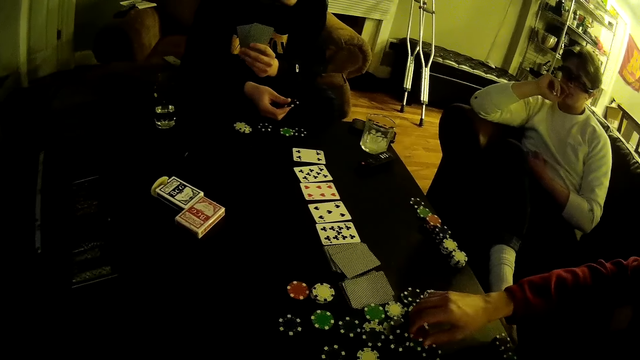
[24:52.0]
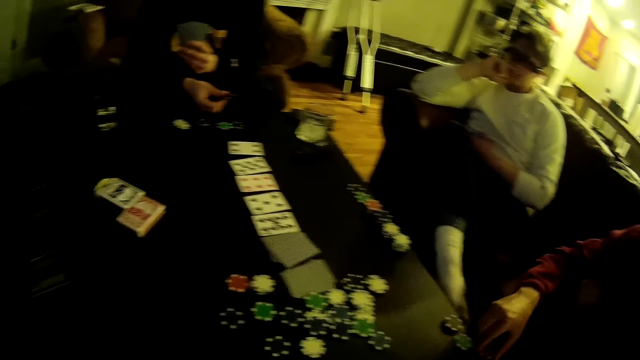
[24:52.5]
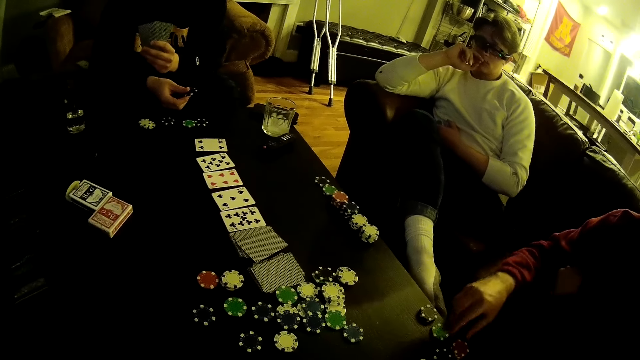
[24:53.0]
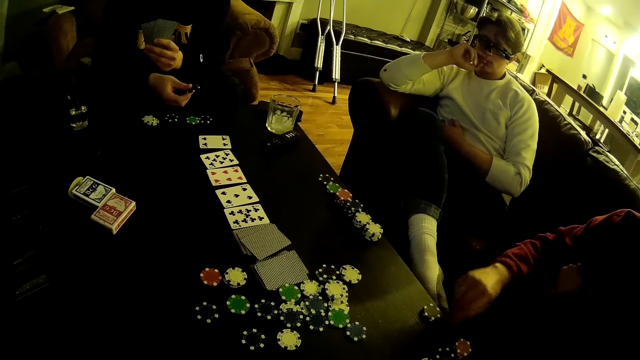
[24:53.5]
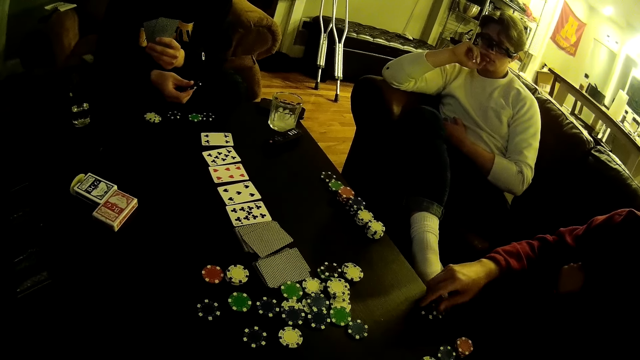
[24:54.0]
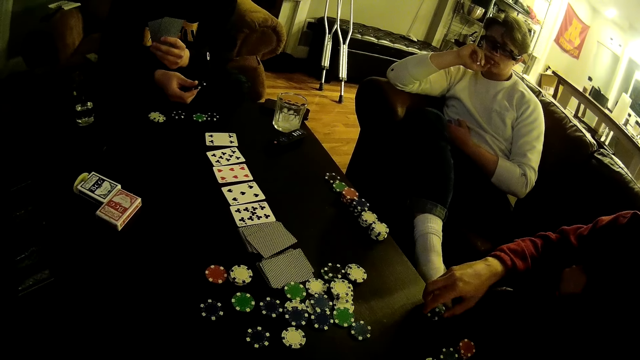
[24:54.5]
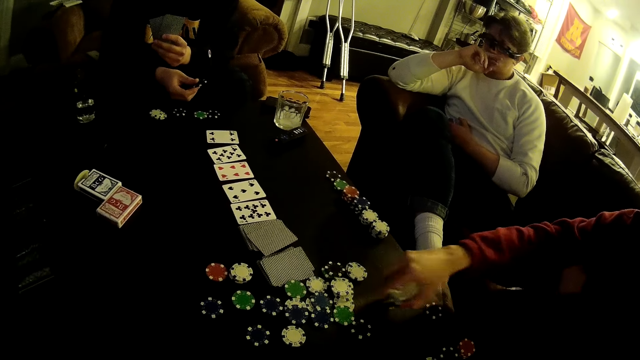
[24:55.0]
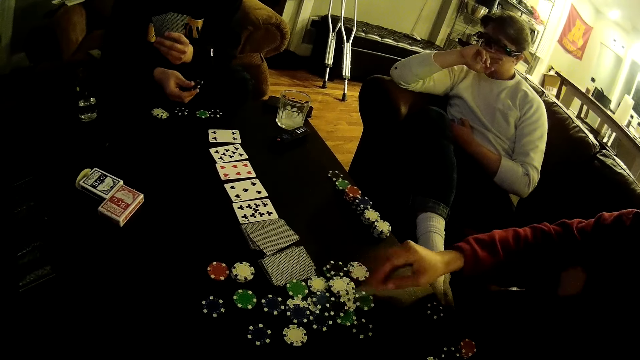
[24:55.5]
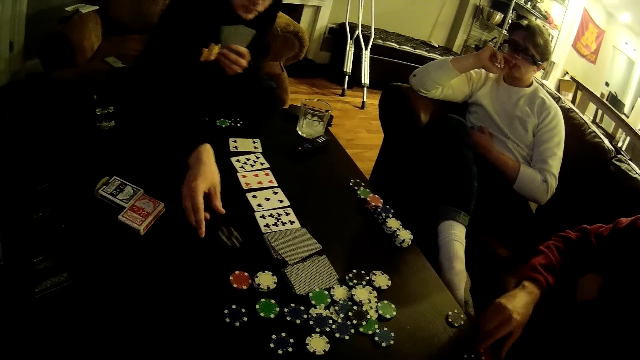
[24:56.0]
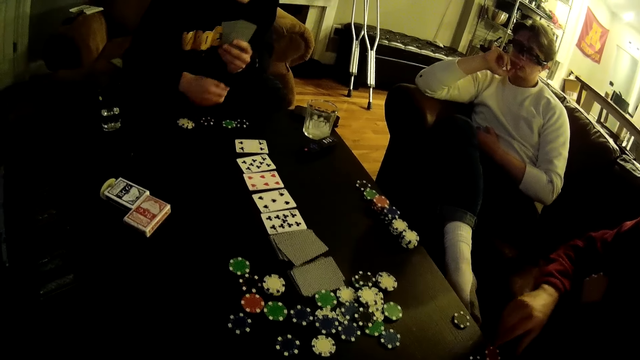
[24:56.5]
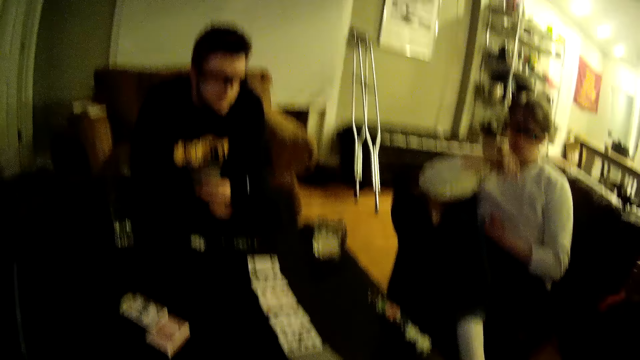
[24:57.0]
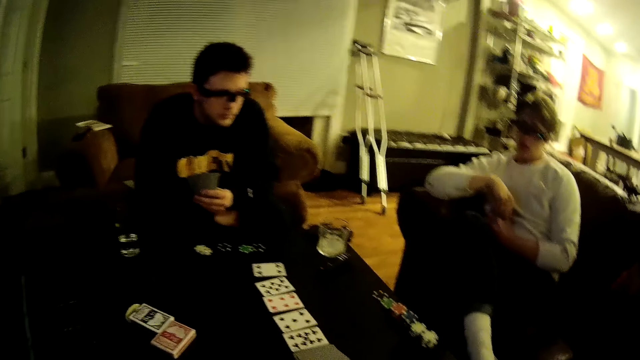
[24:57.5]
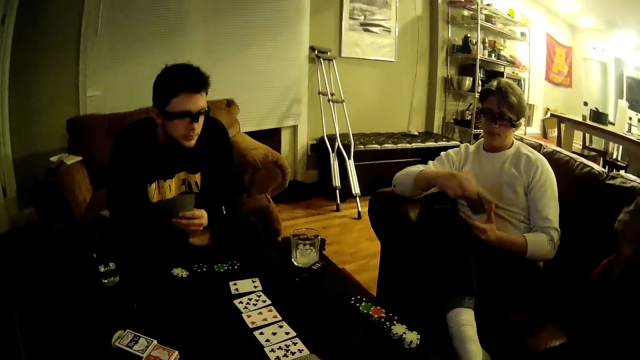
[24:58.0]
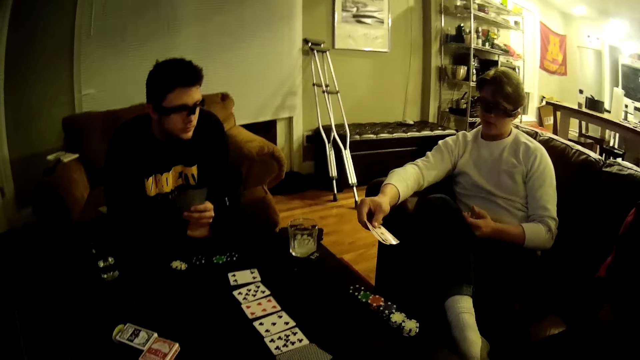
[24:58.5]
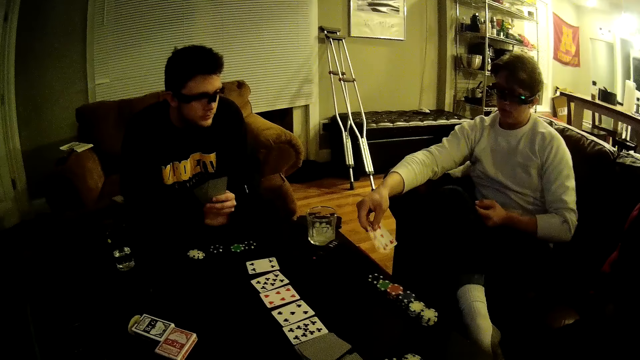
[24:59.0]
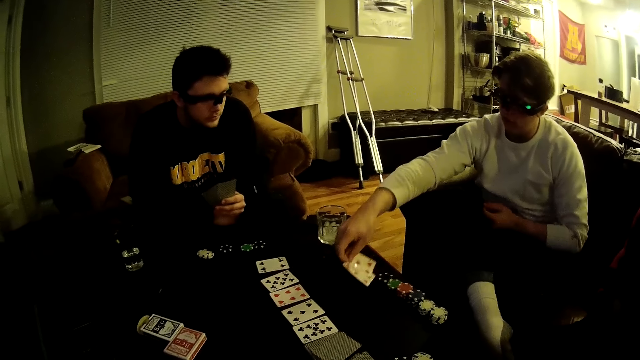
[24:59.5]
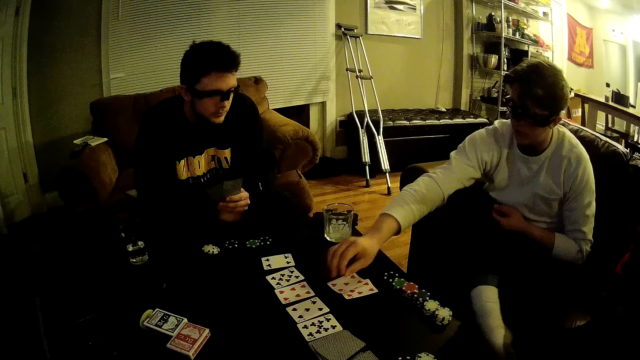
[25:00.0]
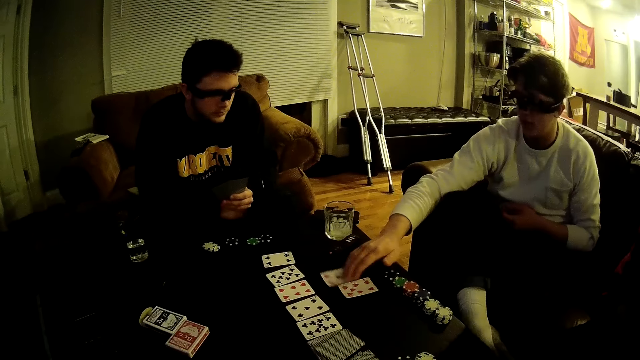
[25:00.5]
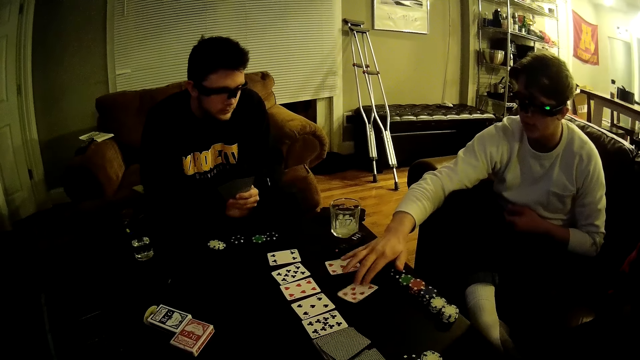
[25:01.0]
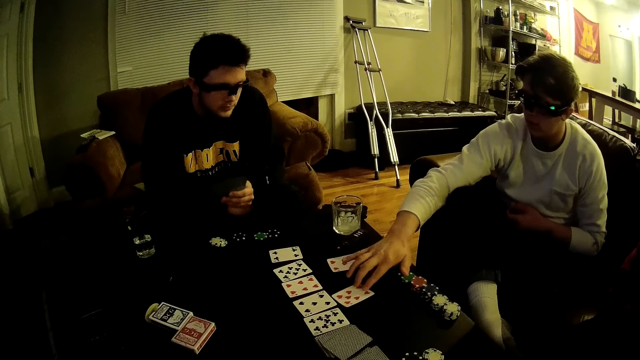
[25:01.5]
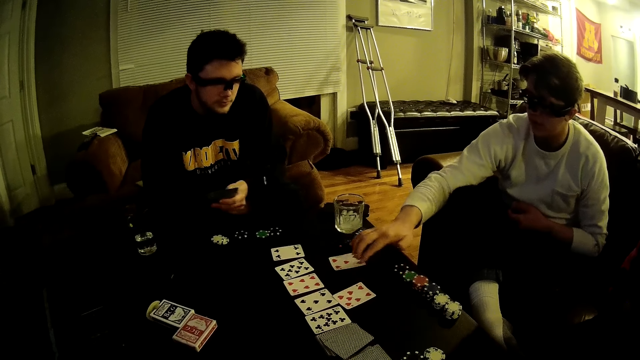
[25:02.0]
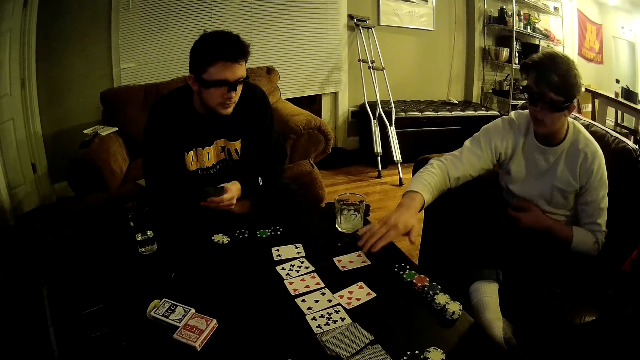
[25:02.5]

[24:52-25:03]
A man picks a poker dice on the table. Another man picks a poker chip from the table with his right hand. Another man drops the poker chip in his right hand on the stack of poker chips on the table and picks poker chips from the table with his right hand. The first man puts the dice on the table. The third man drops the poker chips in his right hand on the table. Another man throws the poker dice on the table. Another man drops the poker chips in his right hand on the table. The second man places the cards in his right hand on the table and separates the cards on the table with his right hand.

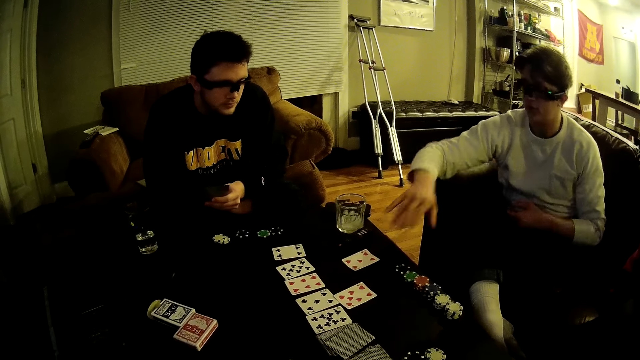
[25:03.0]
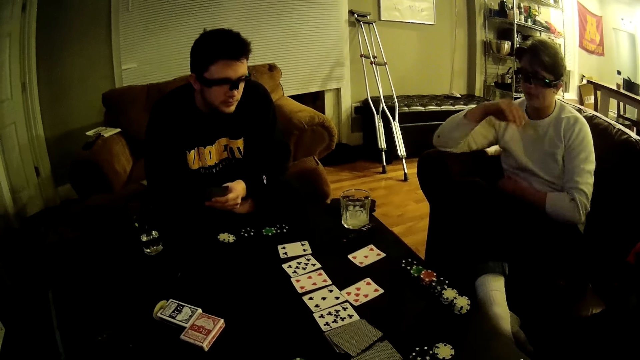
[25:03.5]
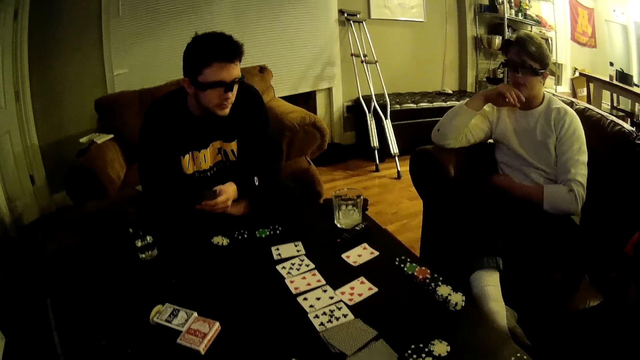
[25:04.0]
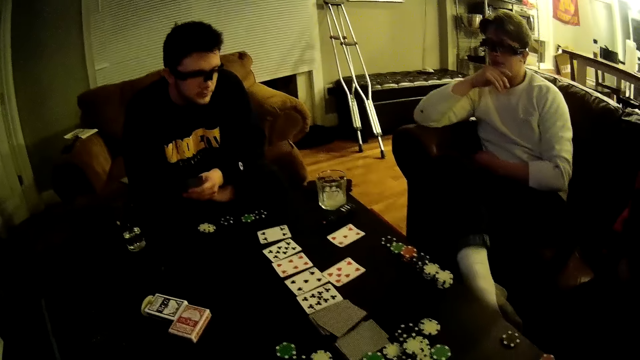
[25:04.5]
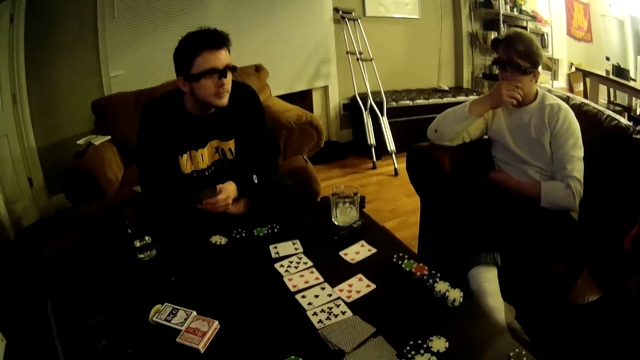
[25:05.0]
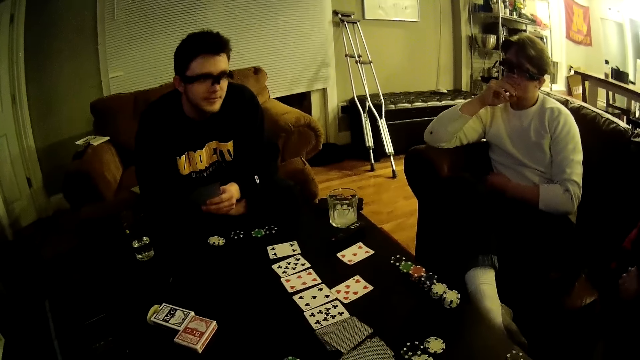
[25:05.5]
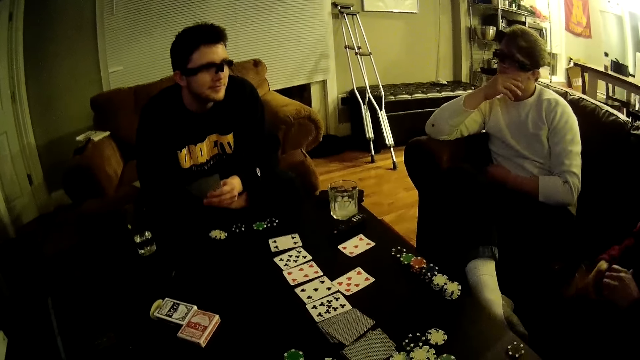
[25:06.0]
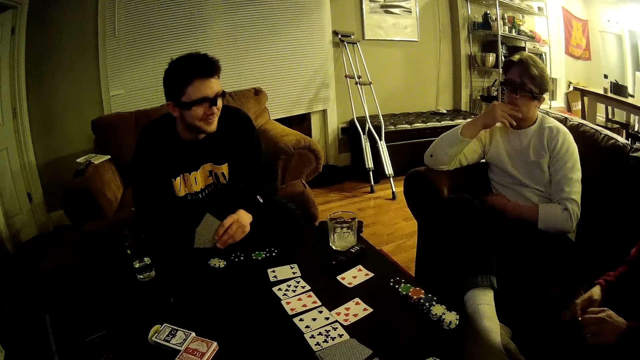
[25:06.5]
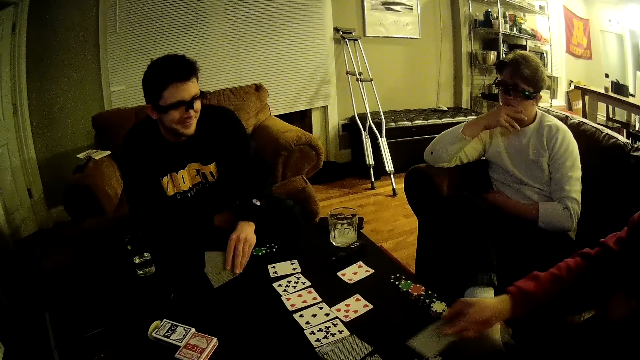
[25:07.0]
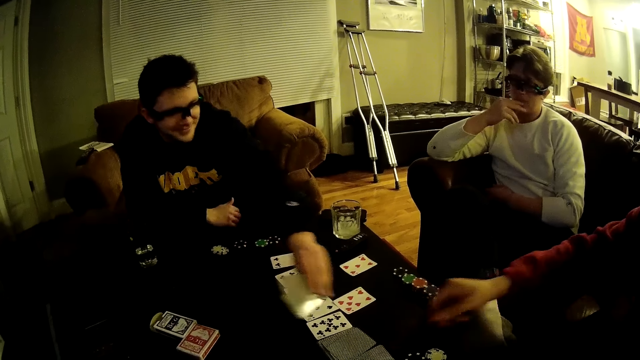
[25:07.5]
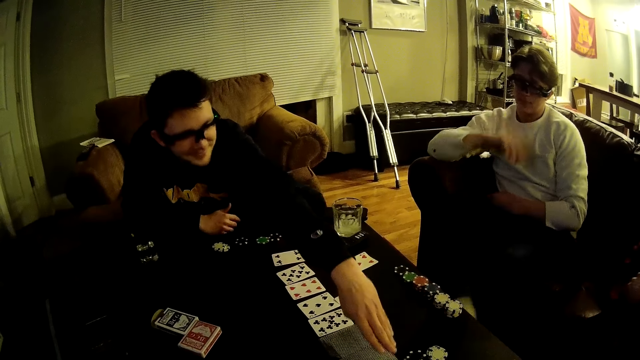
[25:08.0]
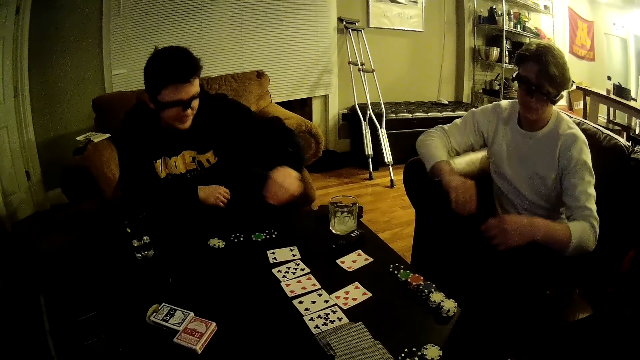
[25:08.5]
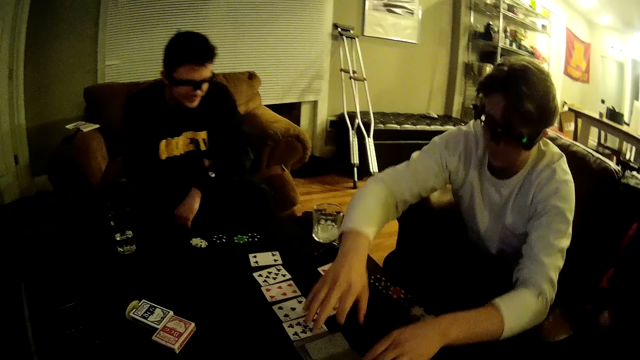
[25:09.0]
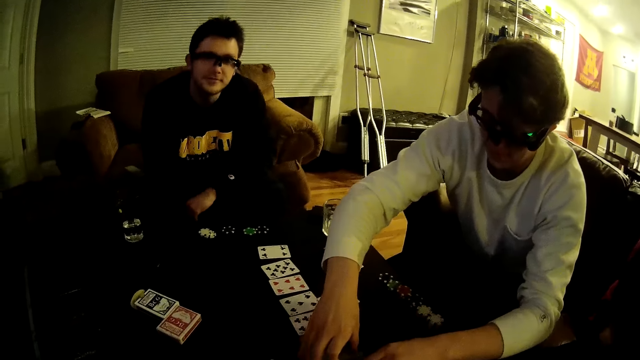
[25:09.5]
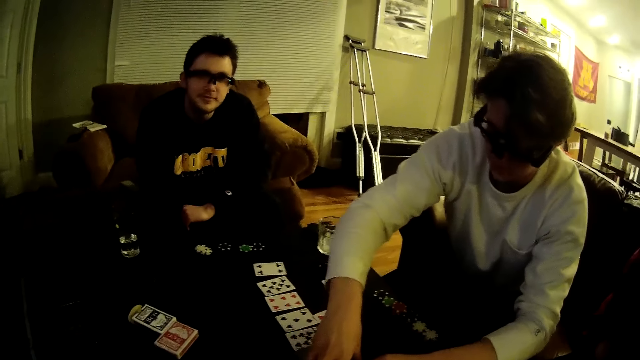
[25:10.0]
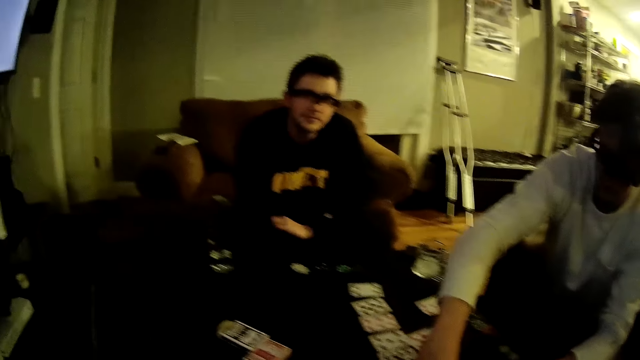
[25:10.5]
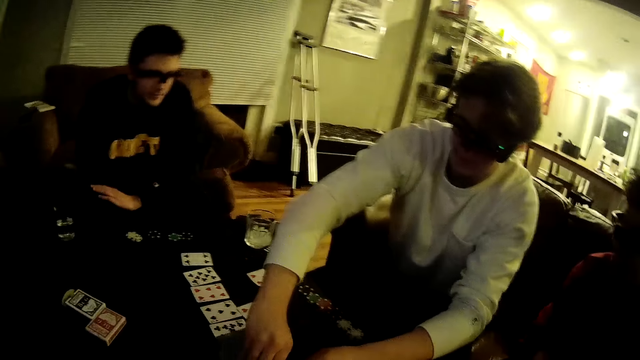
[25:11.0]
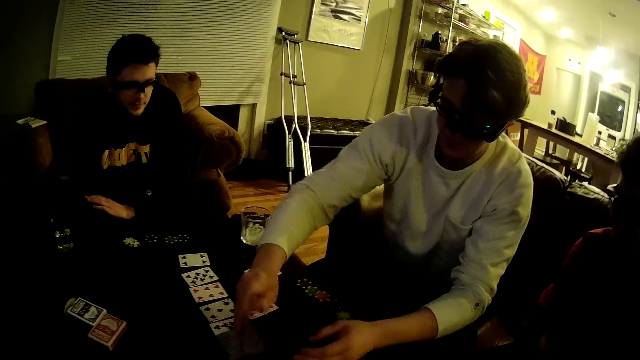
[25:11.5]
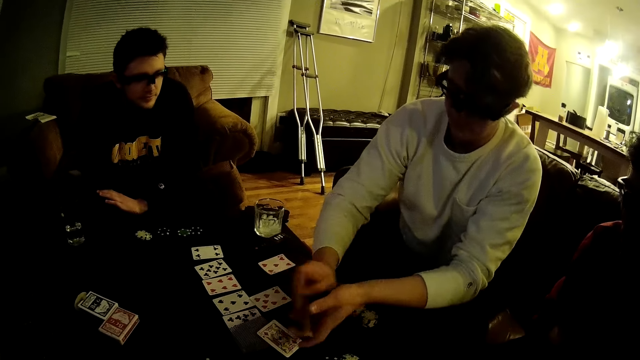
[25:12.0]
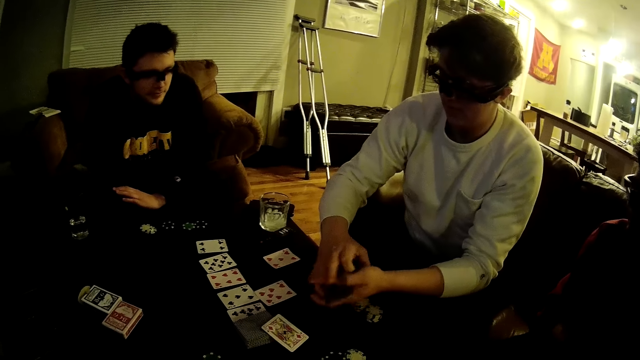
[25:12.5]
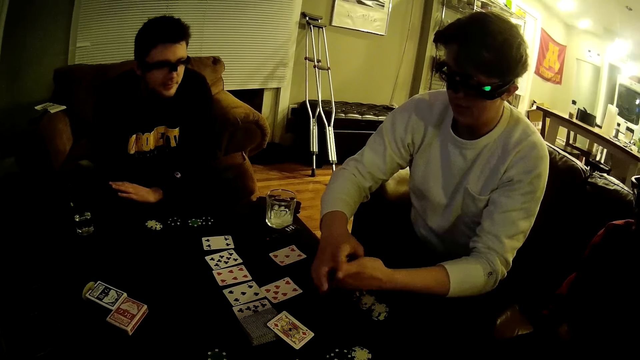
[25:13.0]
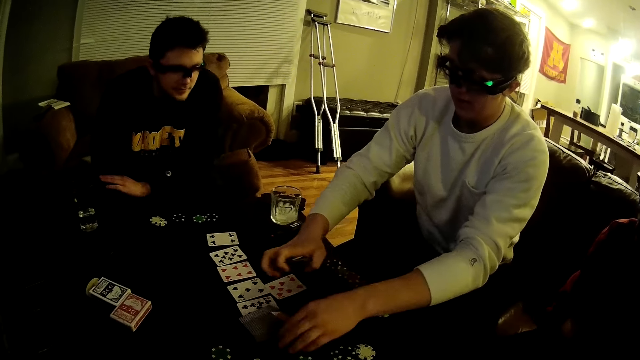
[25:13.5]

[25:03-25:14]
A man leans back and puts his hand on his face. Another man moves his hands. Another man places the cards in his right hand on the table. The second man places the cards in his left hand on the table. The first man picks the cards on the table with both hands.
